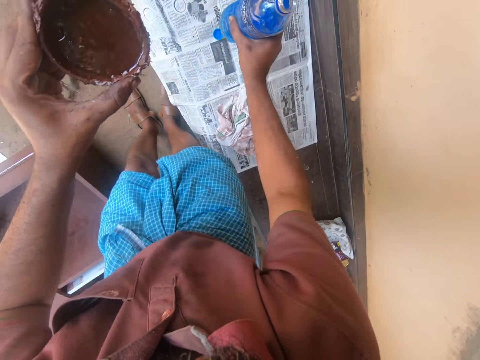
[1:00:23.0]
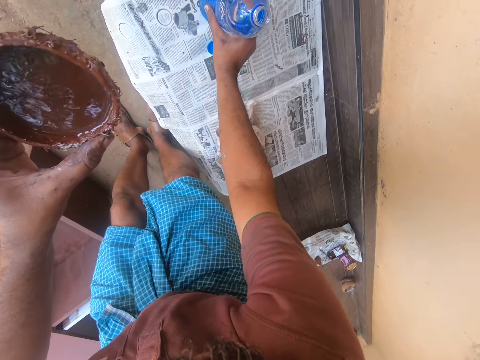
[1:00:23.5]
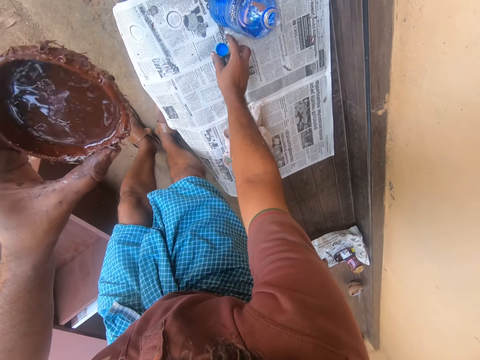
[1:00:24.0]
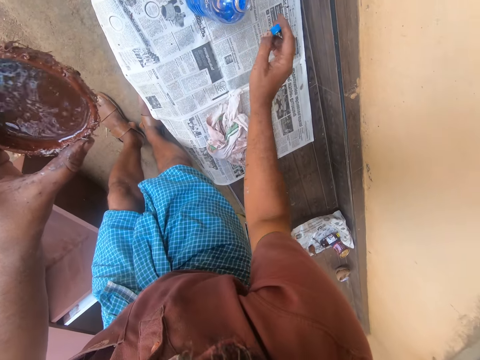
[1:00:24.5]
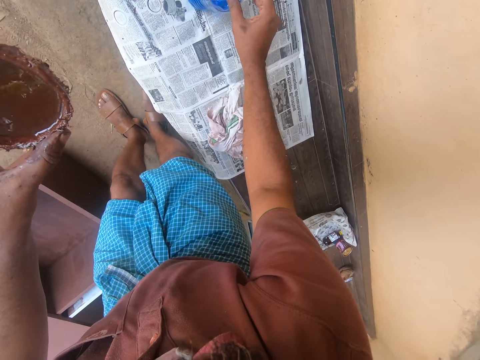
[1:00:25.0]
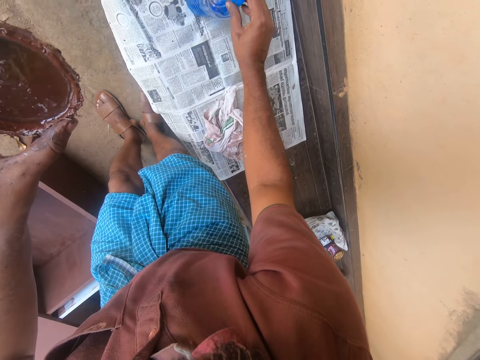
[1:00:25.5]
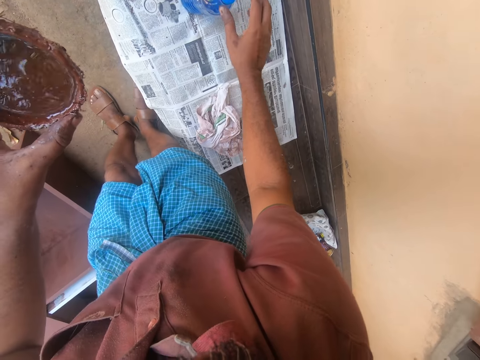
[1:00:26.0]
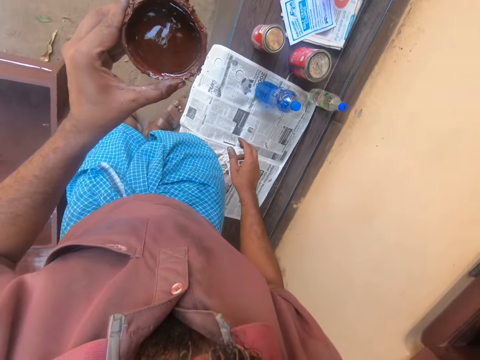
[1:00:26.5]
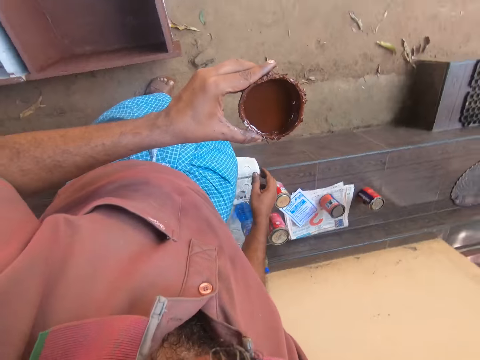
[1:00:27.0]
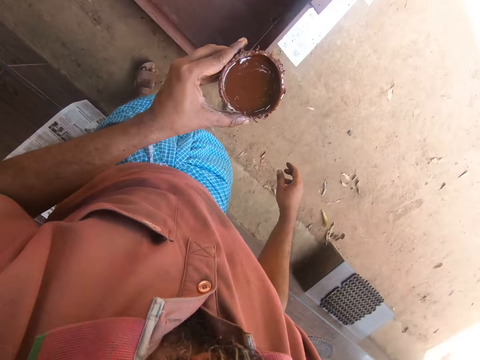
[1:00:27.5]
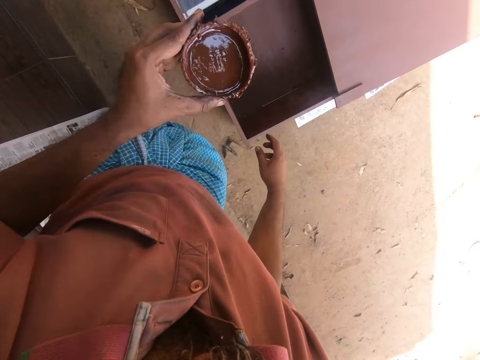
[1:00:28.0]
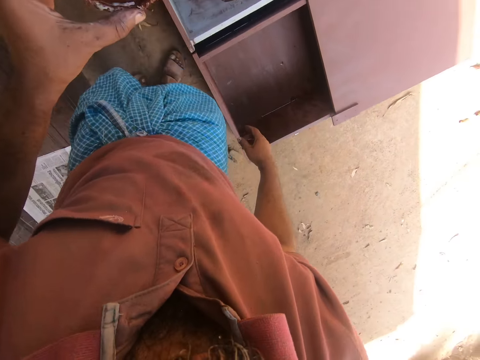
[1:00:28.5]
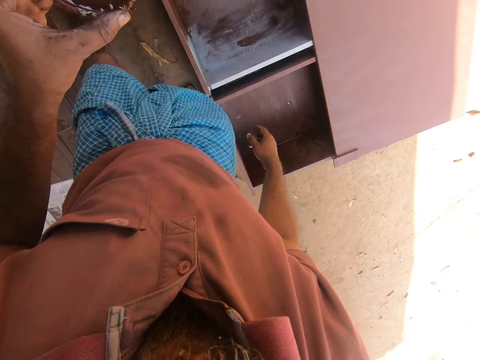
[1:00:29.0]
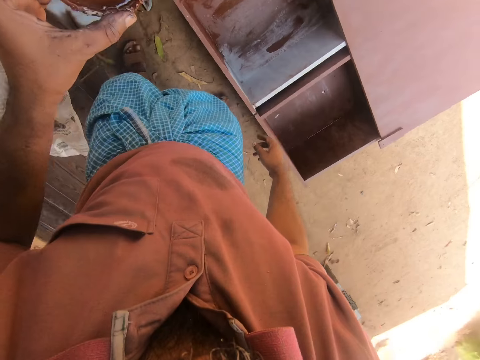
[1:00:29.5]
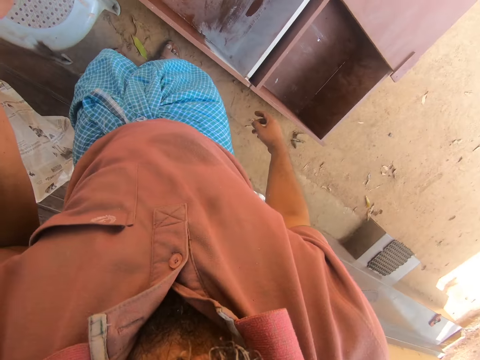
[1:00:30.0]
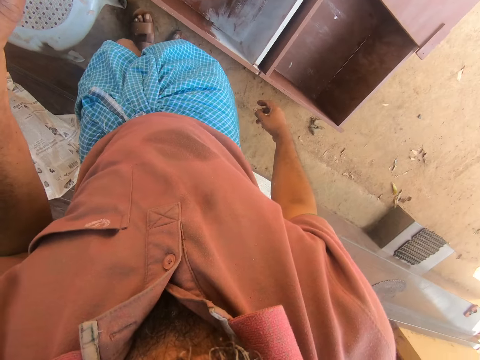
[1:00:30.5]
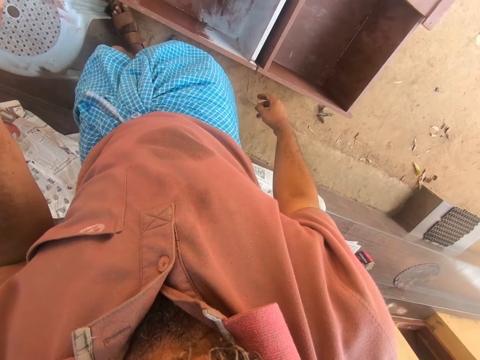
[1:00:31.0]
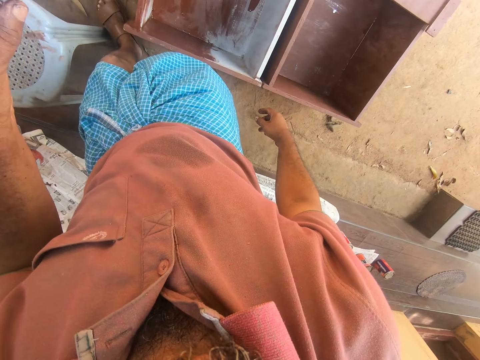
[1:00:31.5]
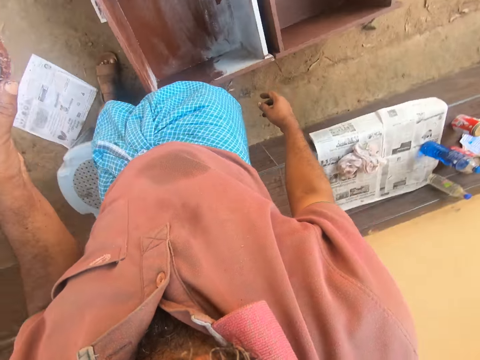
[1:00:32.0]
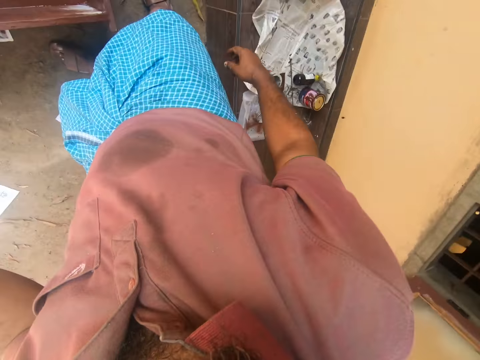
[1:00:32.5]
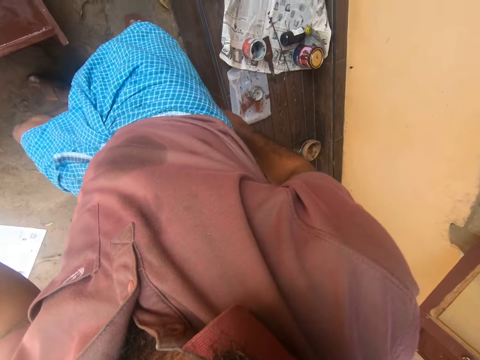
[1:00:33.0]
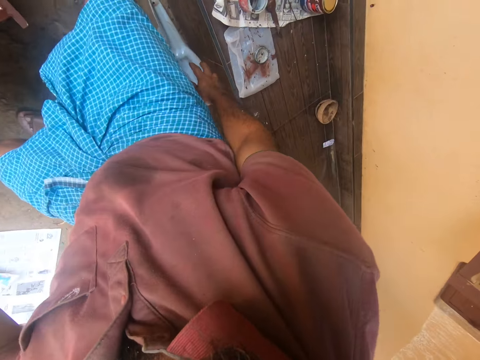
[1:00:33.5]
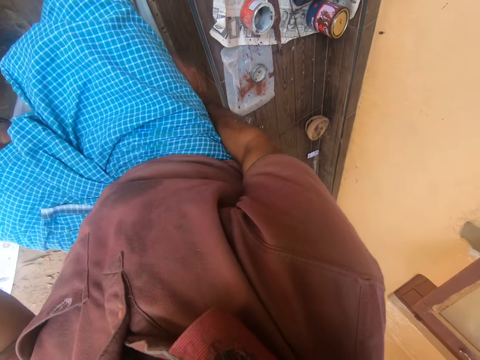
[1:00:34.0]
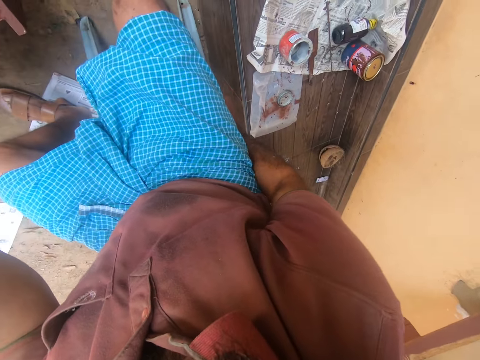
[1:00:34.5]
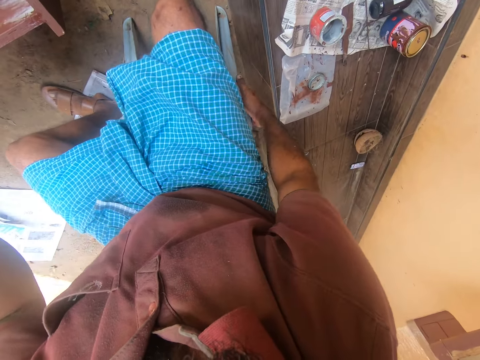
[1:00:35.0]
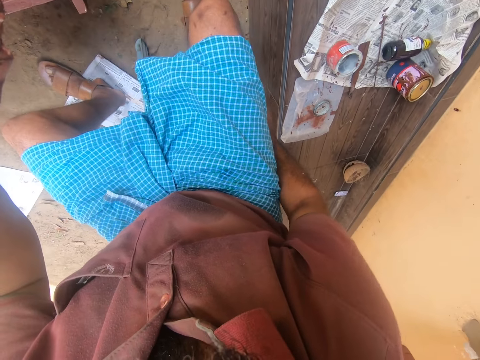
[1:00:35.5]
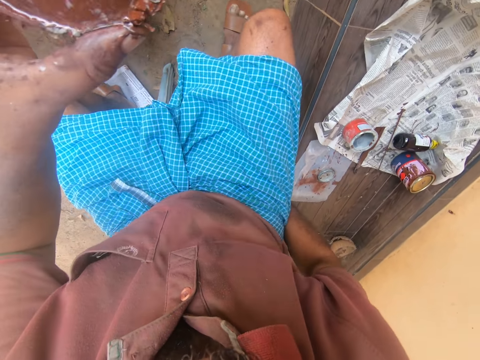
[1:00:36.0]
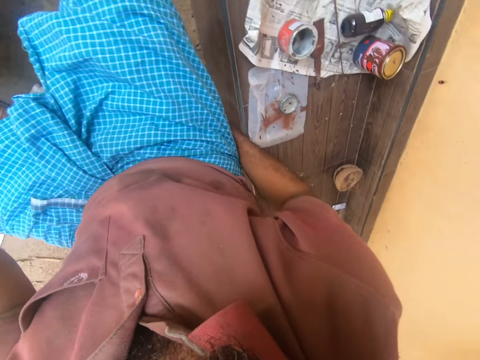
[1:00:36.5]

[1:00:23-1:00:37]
The camera wearer drops the plastic bottle, picks up the lid, and closes the plastic bottle. They walk around. They adjust the chair. They sit on the stool.

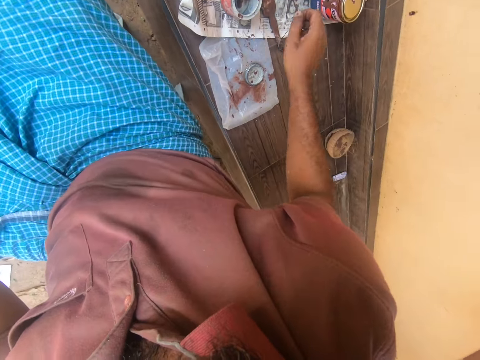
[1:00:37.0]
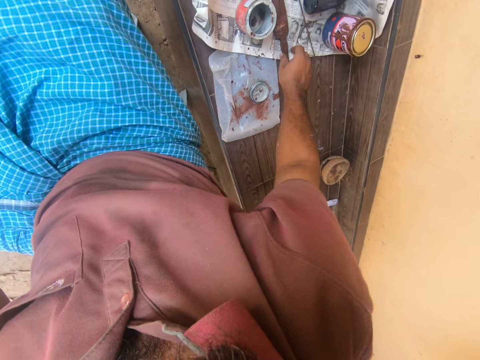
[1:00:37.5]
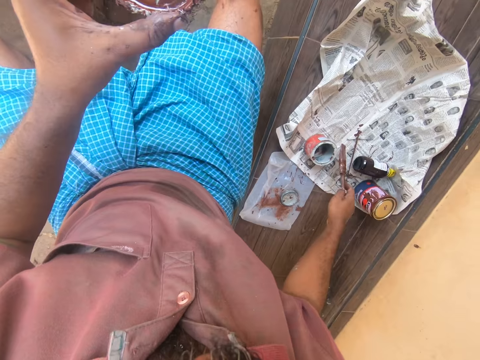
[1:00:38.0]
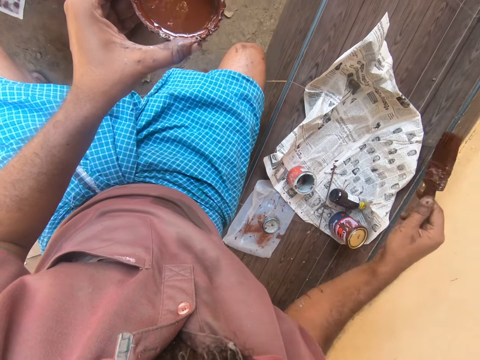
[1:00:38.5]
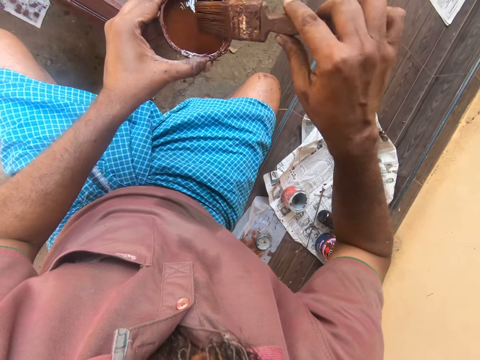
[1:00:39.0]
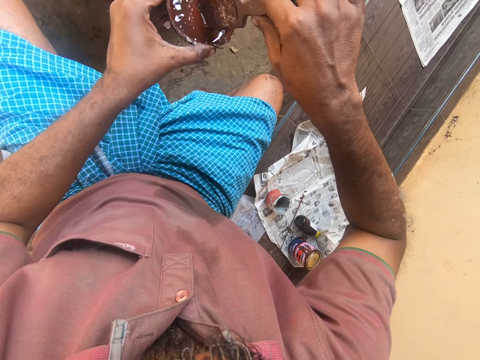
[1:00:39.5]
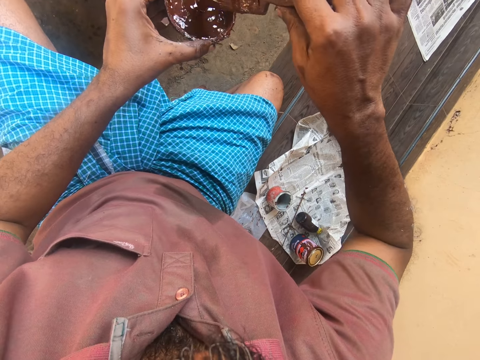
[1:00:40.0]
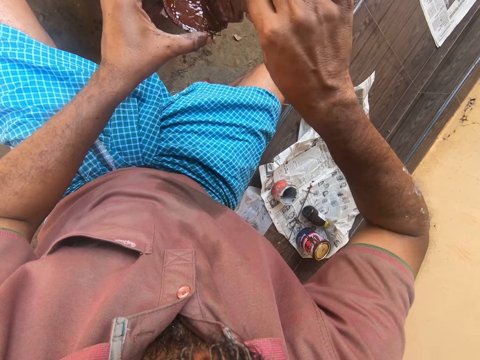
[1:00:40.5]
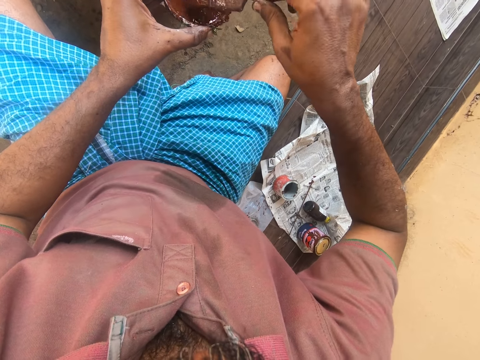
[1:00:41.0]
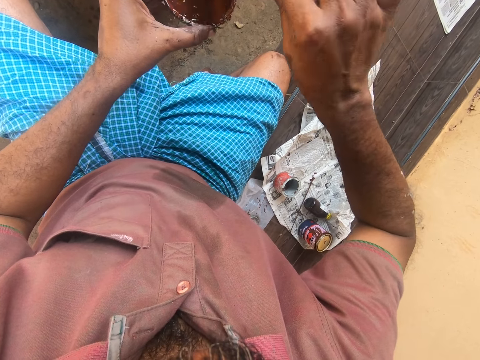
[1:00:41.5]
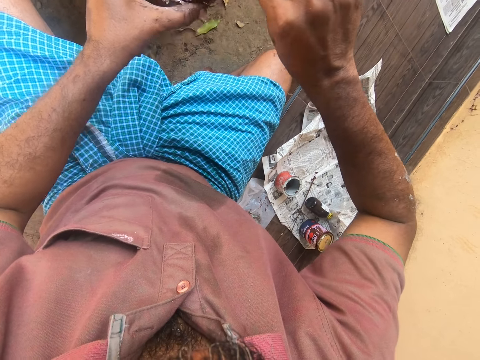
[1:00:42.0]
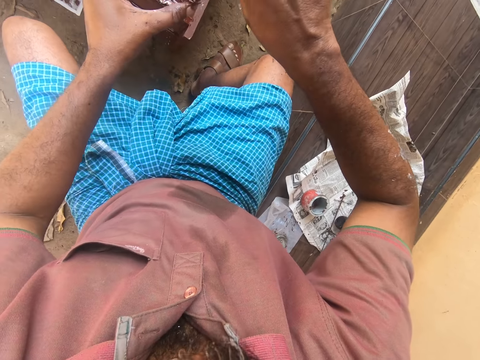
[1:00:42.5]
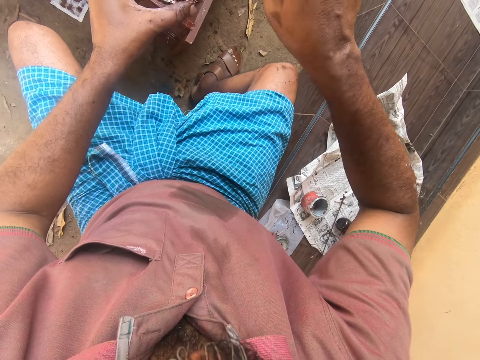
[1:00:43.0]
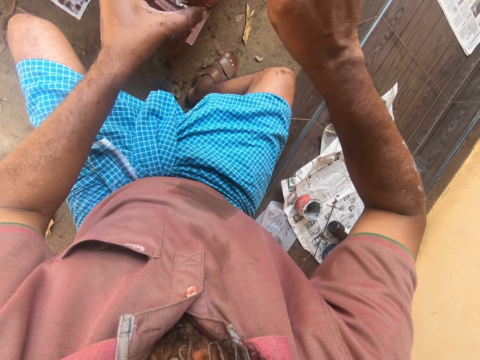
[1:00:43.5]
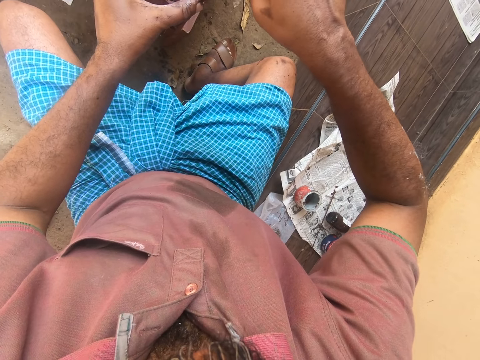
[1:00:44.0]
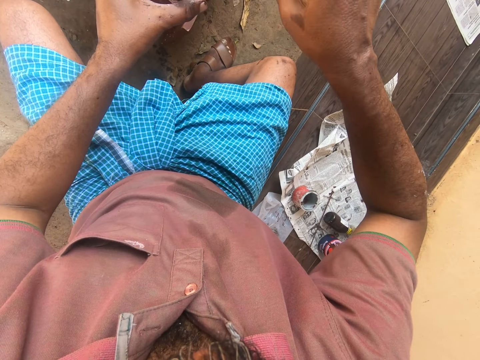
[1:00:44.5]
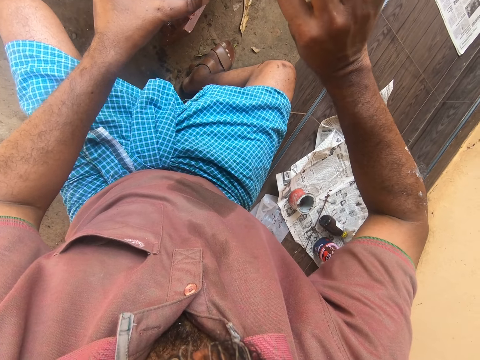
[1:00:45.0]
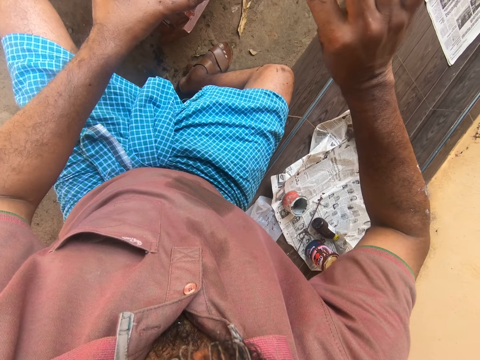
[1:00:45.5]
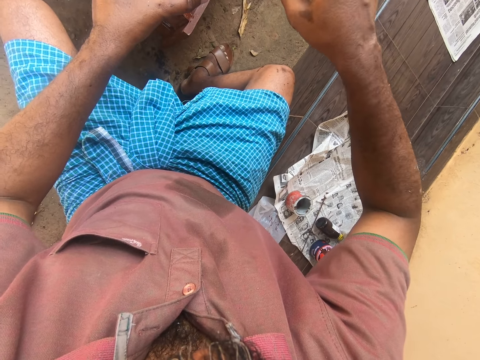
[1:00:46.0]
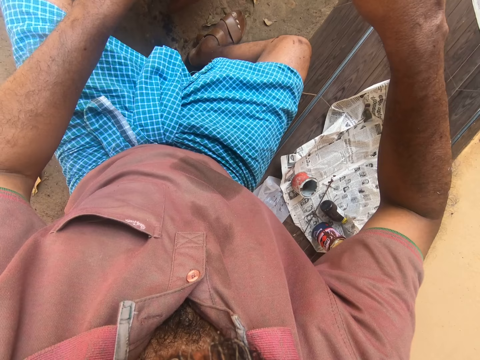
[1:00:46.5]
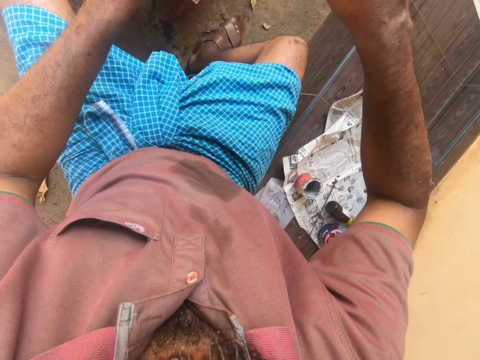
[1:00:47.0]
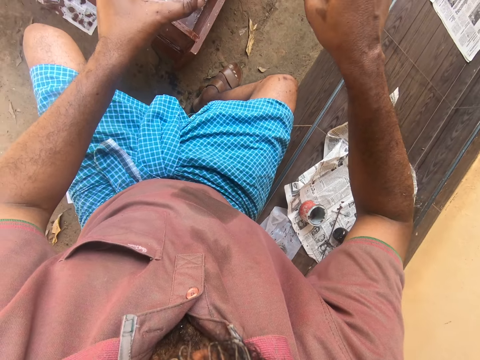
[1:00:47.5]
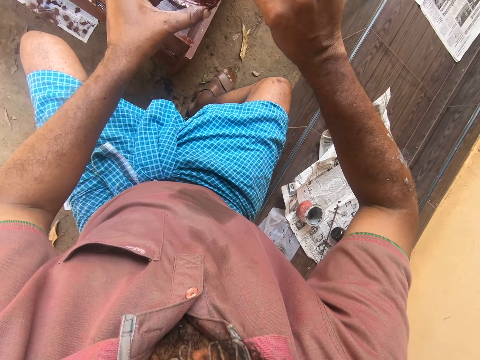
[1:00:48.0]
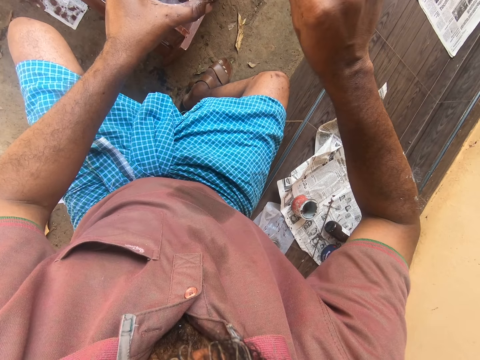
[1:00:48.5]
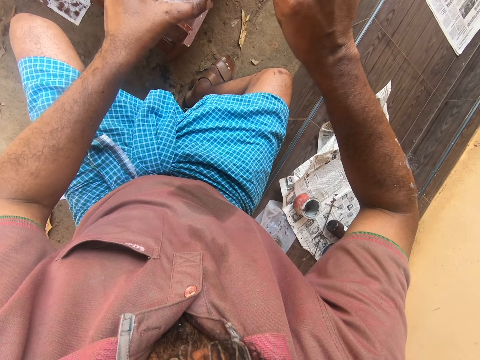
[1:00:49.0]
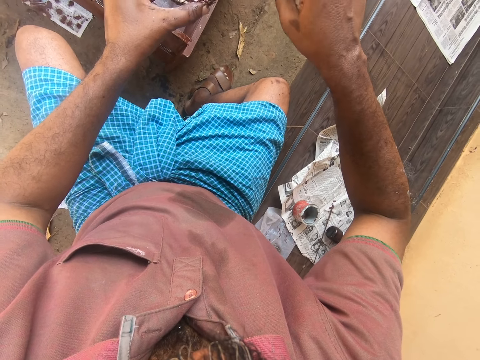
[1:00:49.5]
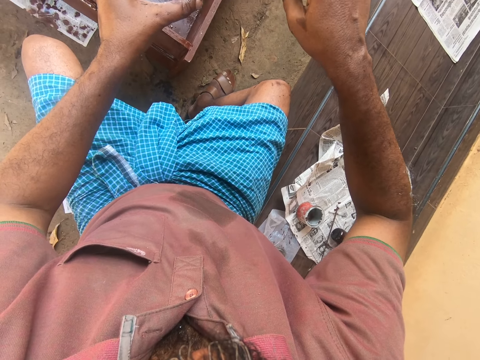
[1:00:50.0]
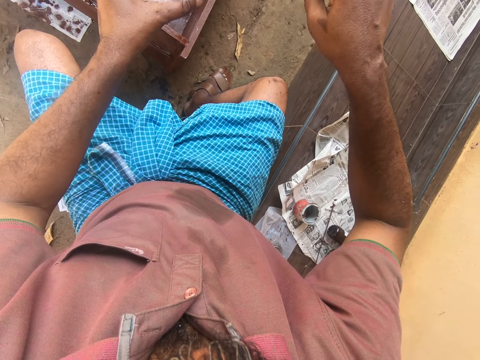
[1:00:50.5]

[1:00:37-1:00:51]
The camera wearer picks up the paintbrush. They dip the paintbrush into the container. They start painting.
